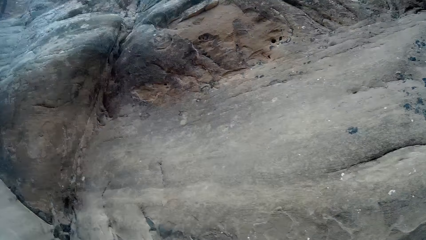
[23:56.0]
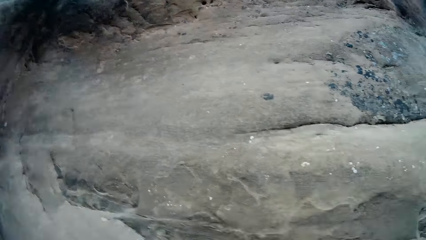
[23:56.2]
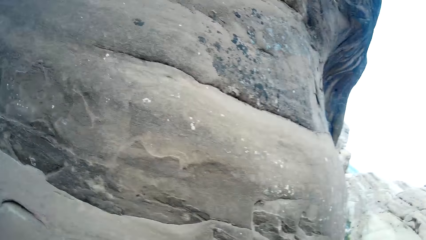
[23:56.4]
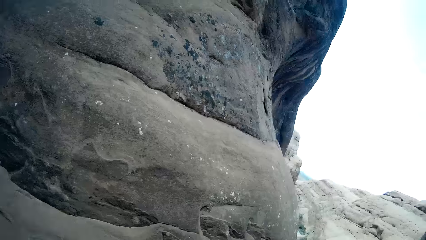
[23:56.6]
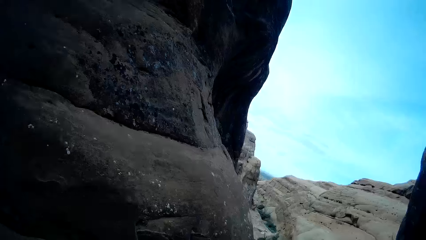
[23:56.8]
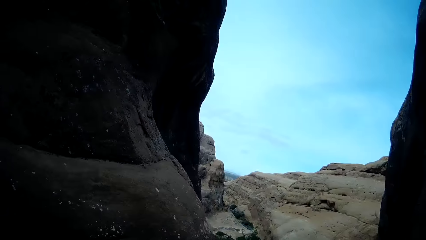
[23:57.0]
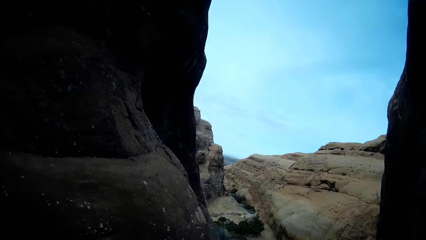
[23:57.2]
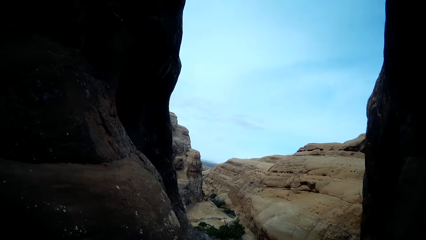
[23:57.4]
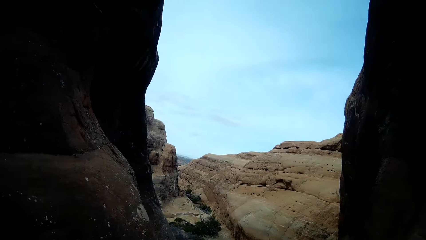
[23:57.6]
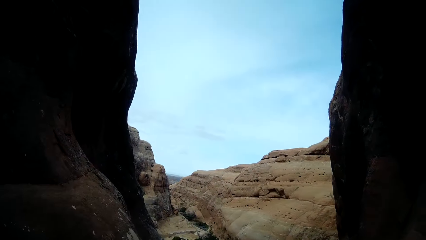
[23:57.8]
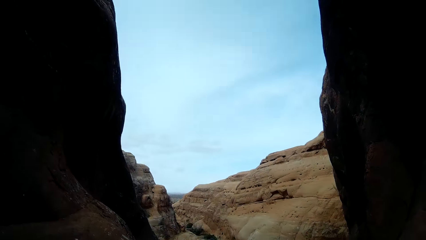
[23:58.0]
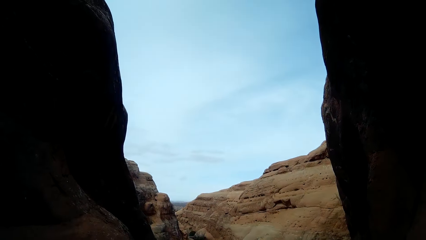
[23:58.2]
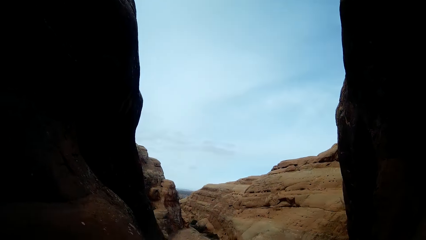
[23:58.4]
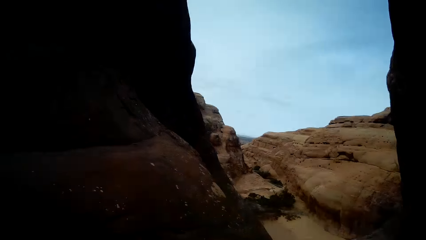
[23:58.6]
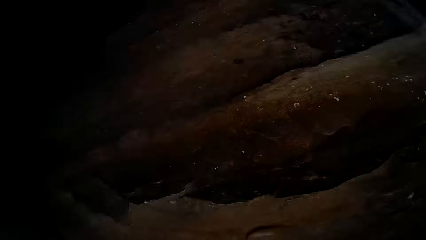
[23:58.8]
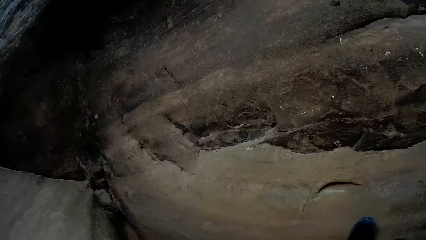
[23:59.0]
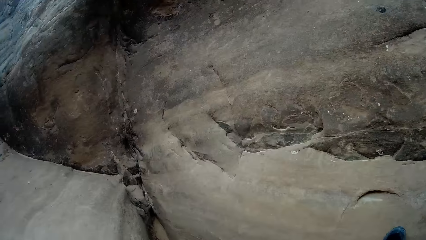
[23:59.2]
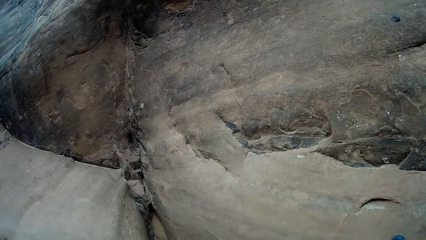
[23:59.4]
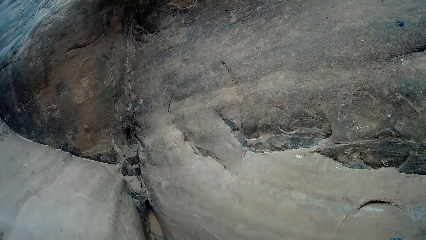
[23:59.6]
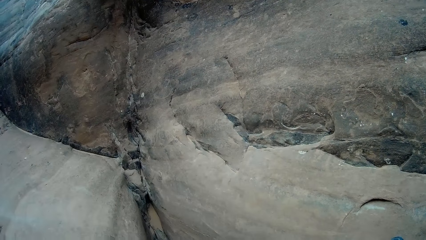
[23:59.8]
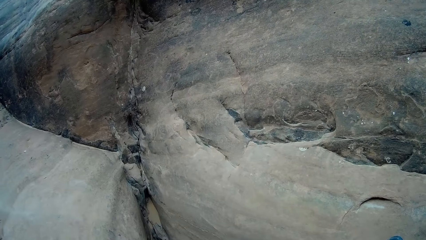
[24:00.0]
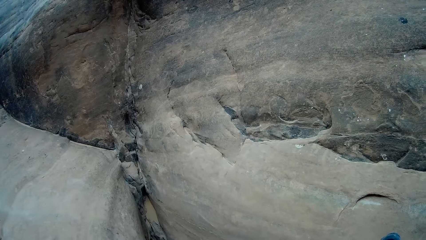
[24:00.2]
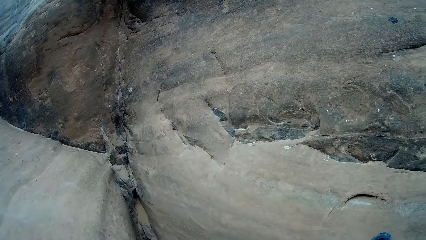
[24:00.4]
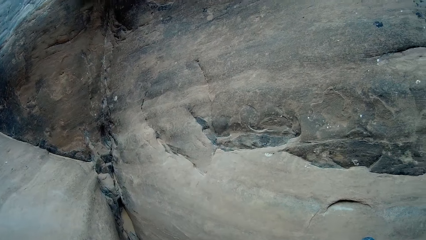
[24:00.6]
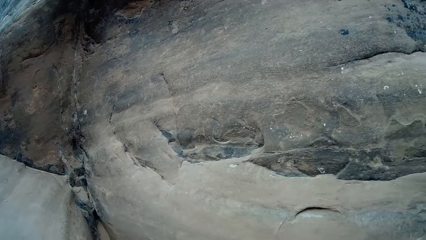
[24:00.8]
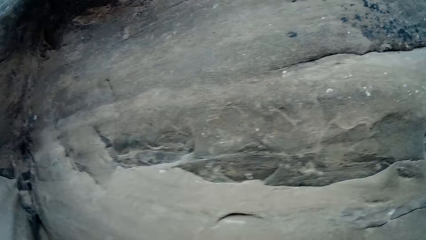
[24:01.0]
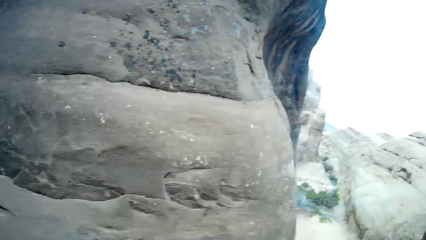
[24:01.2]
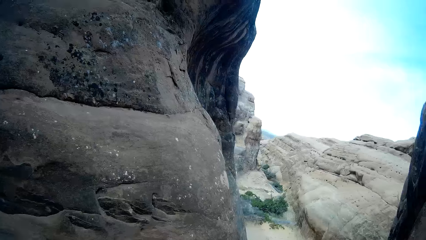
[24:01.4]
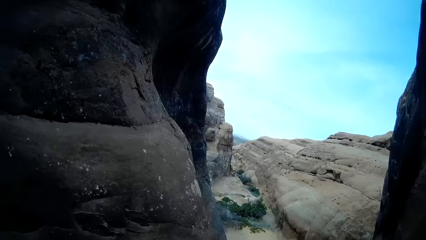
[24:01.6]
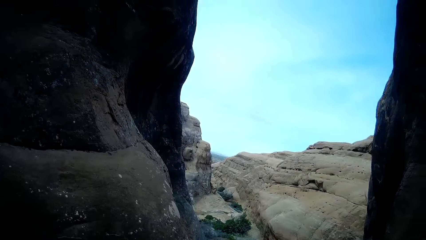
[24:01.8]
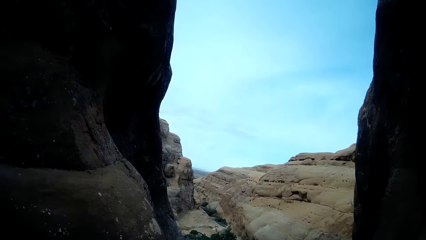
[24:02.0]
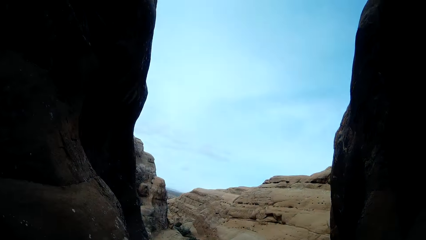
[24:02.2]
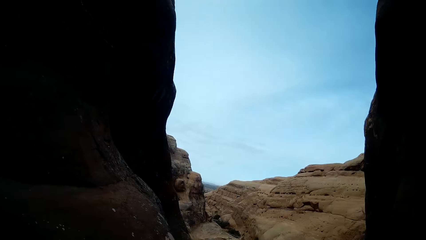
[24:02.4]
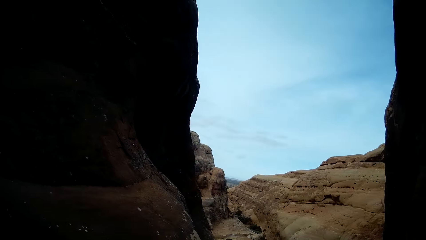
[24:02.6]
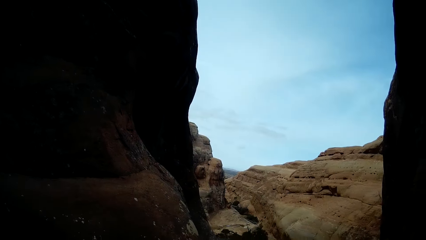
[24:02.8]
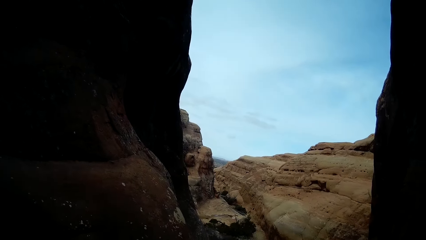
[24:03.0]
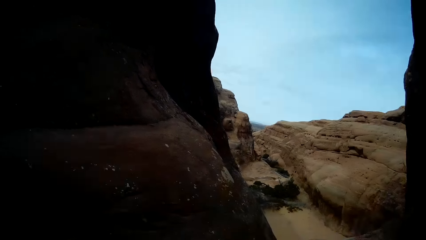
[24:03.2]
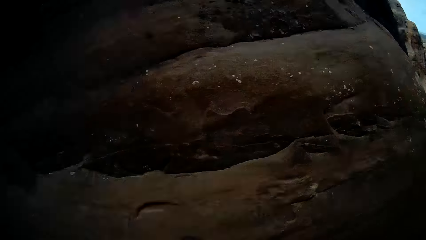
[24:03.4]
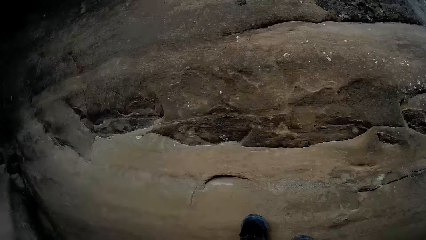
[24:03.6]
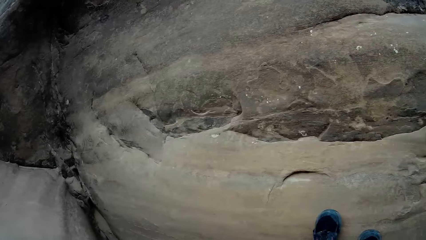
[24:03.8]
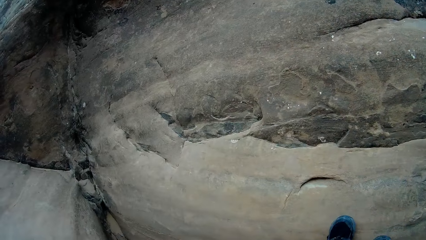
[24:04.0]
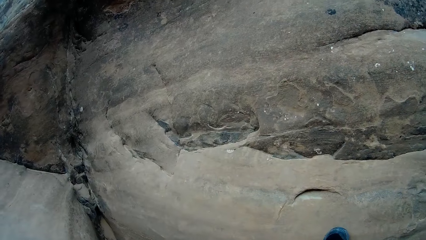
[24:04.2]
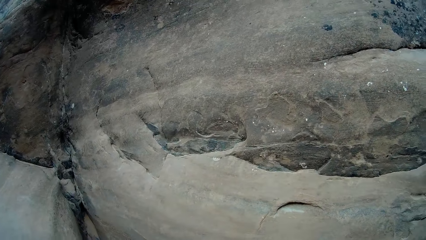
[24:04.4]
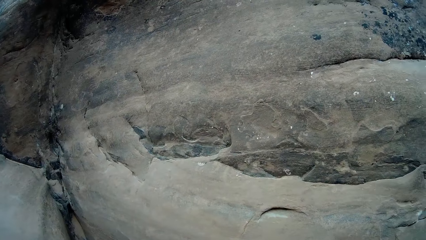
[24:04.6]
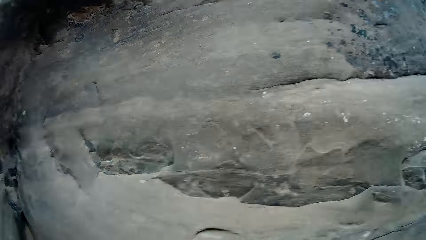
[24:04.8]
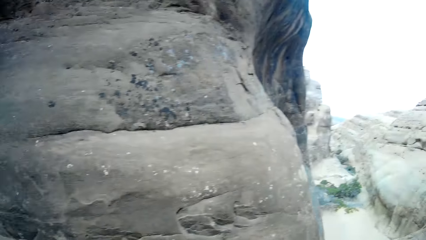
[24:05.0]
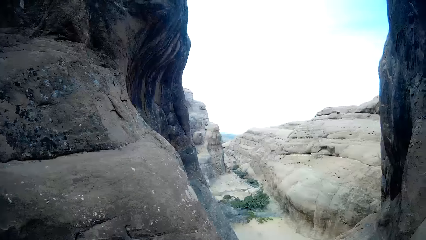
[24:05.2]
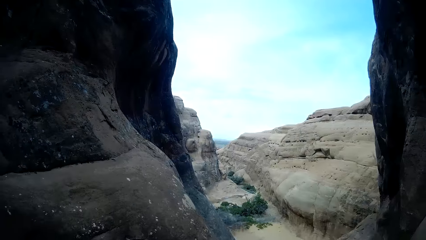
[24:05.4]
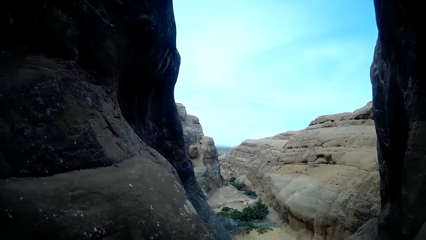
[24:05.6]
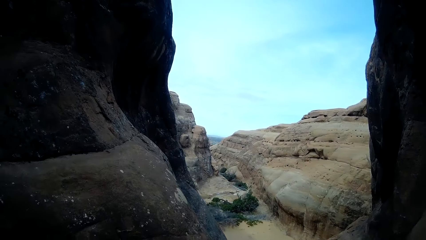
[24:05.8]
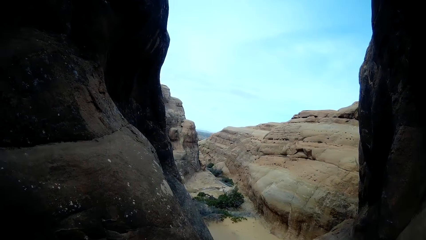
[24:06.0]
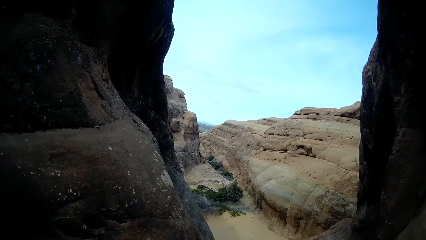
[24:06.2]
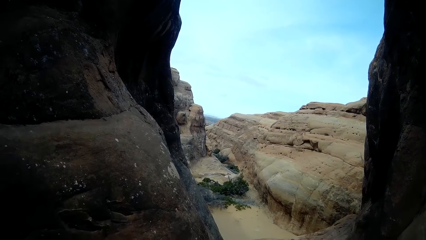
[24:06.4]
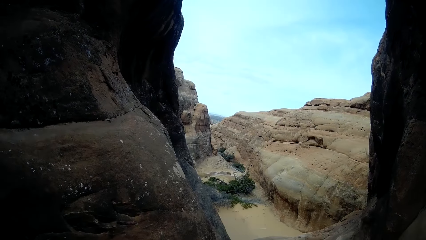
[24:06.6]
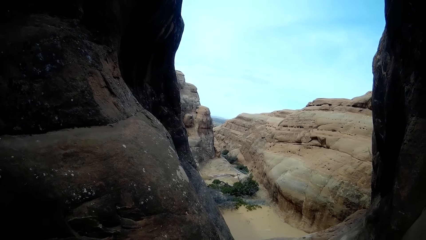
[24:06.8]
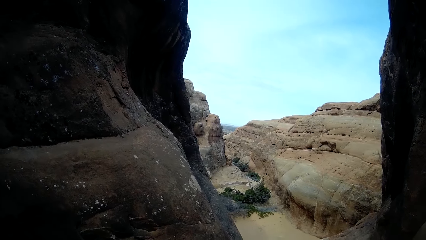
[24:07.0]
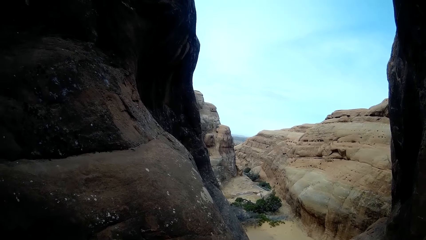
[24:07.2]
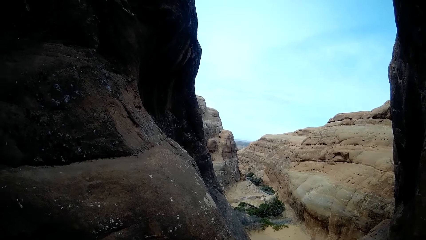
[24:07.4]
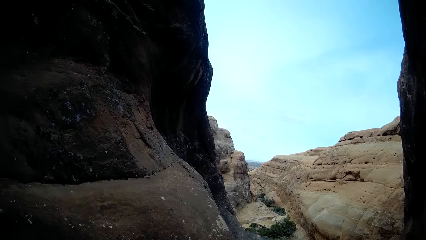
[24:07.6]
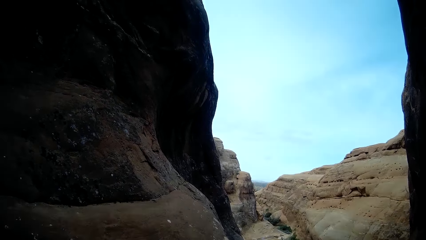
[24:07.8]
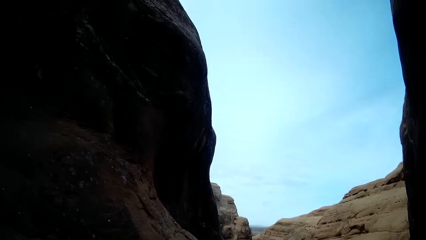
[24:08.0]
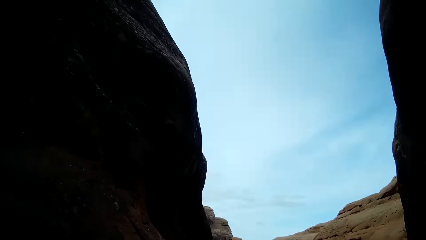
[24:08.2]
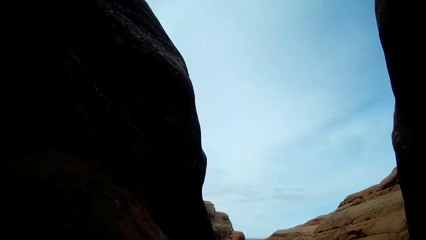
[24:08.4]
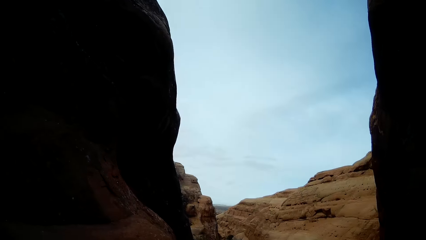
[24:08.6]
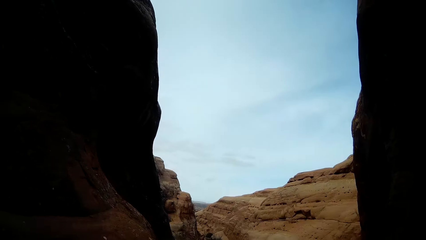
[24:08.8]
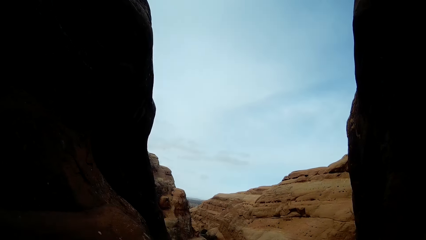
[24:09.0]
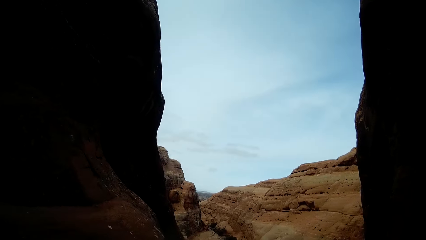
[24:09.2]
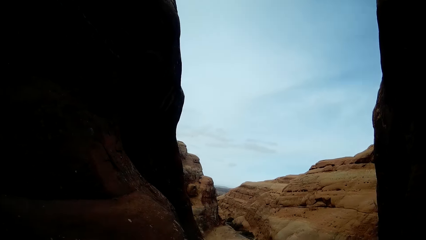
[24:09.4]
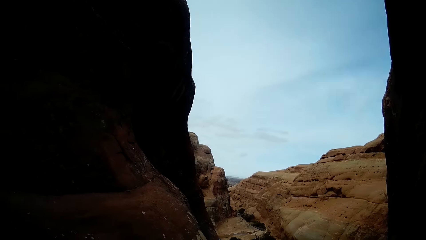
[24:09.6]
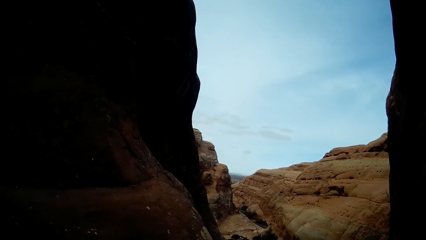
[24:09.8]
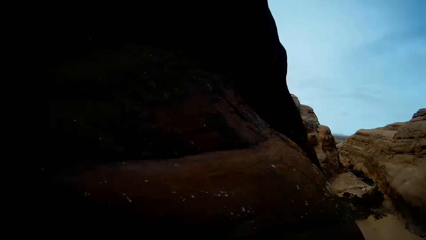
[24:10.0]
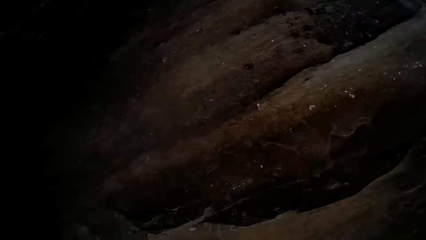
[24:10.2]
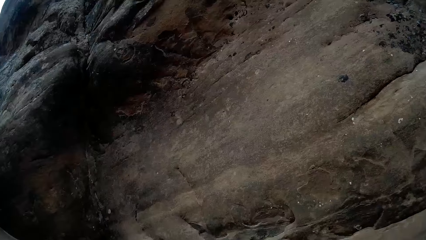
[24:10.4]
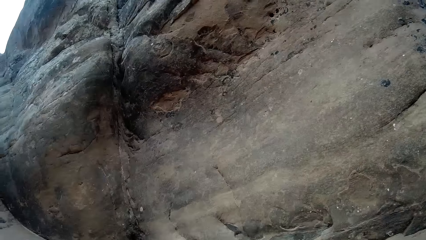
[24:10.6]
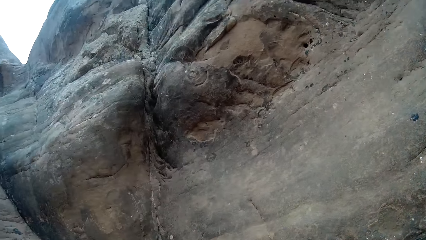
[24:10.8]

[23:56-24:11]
The camera wearer looks around. They climb a rock. They look around. They climb a rock. They look around.
